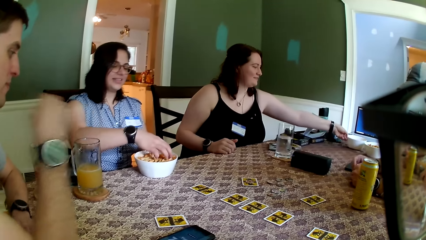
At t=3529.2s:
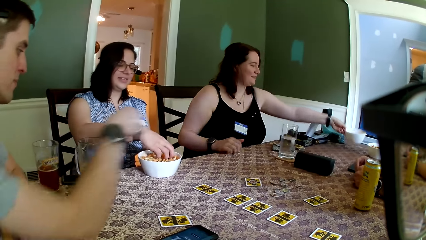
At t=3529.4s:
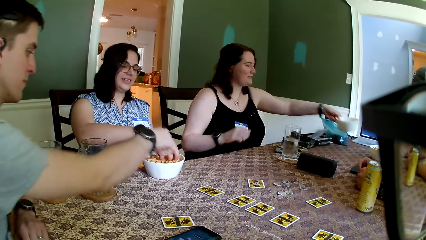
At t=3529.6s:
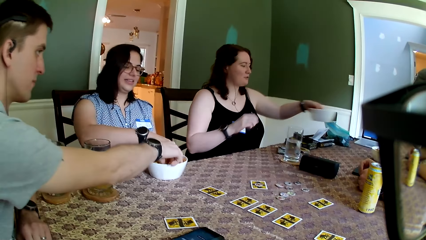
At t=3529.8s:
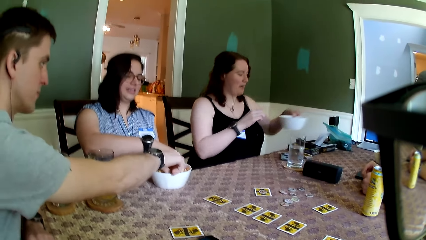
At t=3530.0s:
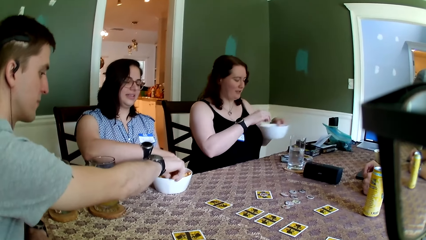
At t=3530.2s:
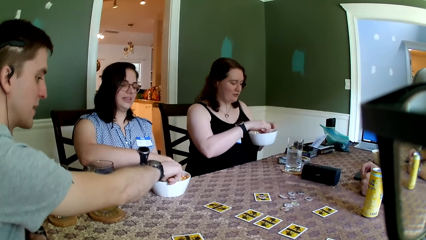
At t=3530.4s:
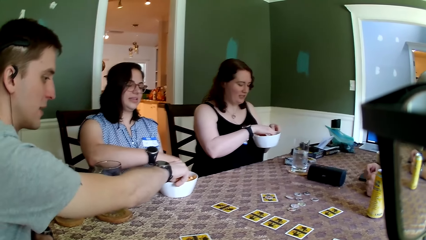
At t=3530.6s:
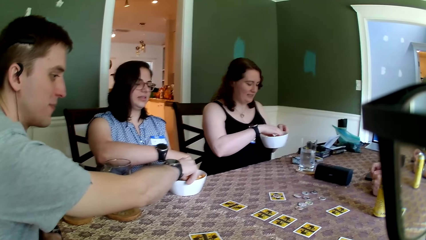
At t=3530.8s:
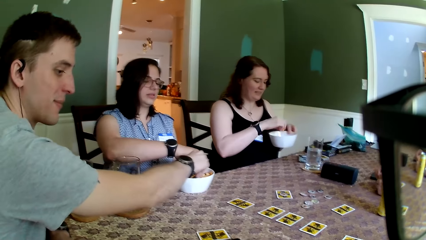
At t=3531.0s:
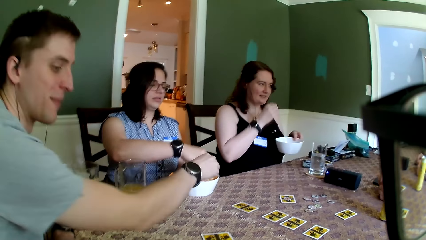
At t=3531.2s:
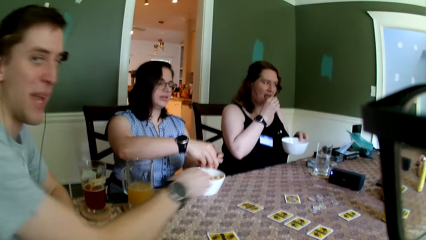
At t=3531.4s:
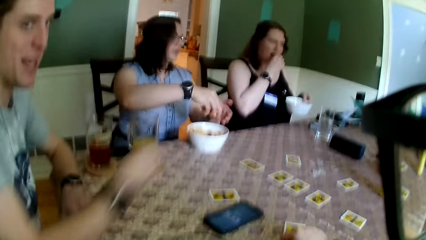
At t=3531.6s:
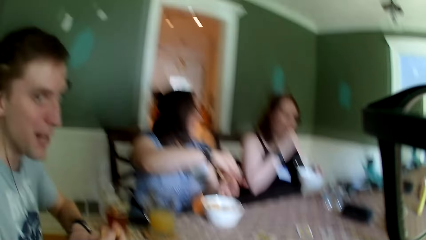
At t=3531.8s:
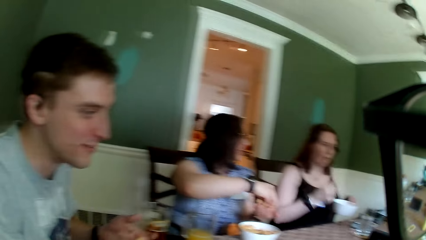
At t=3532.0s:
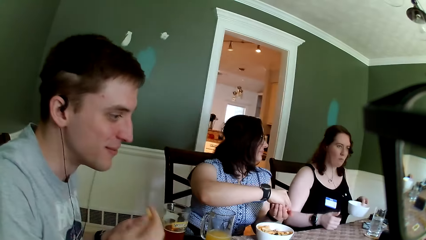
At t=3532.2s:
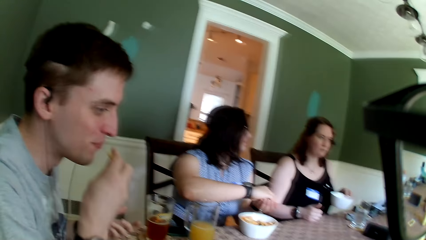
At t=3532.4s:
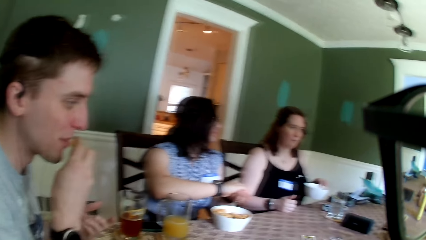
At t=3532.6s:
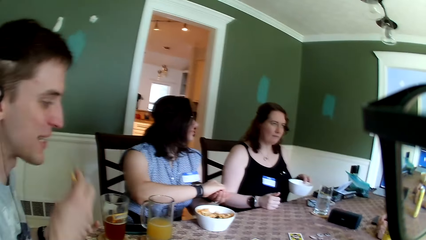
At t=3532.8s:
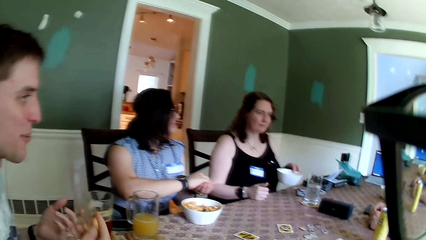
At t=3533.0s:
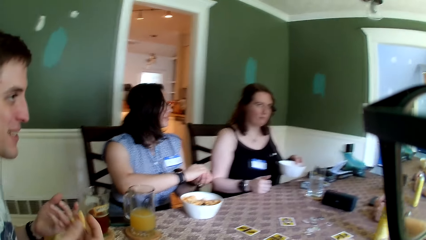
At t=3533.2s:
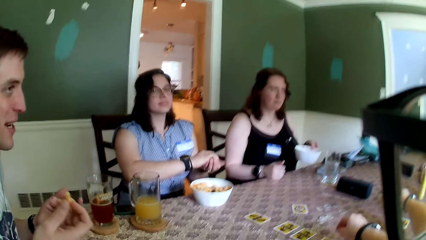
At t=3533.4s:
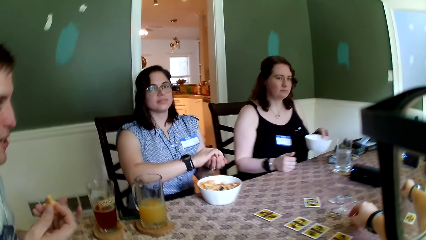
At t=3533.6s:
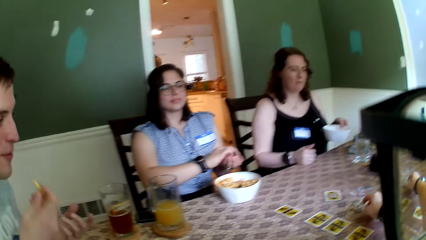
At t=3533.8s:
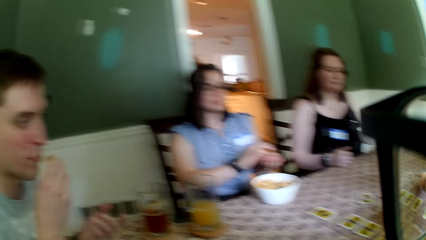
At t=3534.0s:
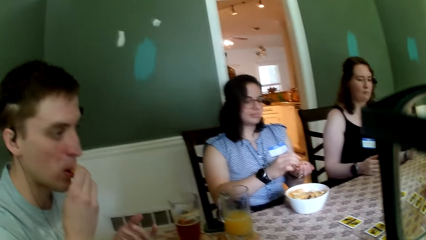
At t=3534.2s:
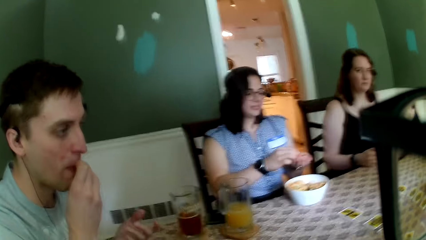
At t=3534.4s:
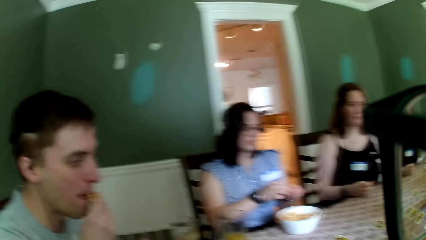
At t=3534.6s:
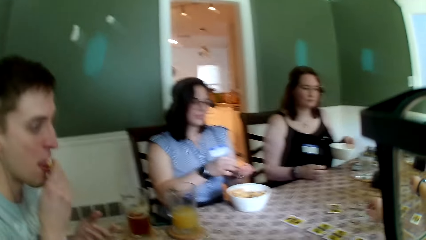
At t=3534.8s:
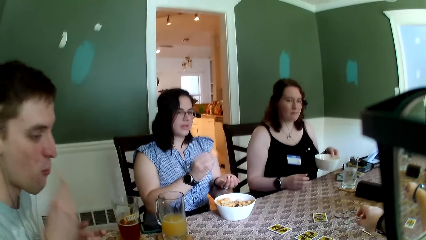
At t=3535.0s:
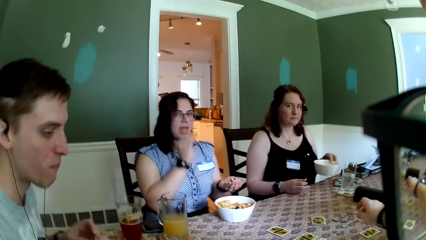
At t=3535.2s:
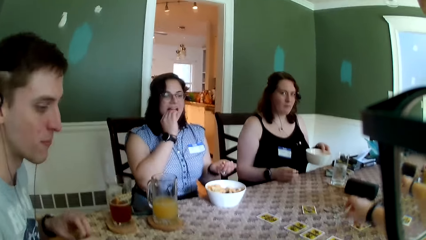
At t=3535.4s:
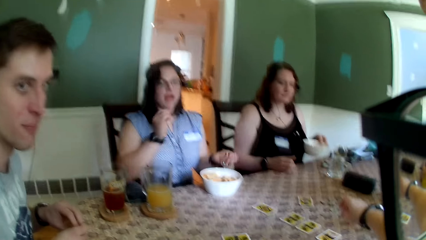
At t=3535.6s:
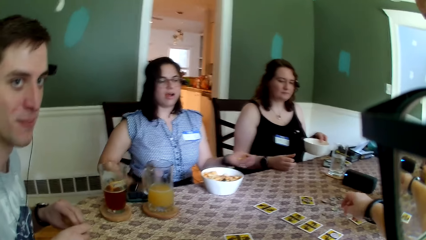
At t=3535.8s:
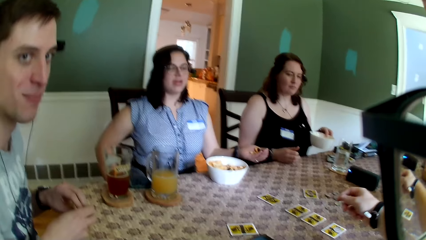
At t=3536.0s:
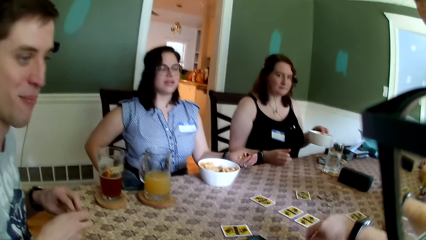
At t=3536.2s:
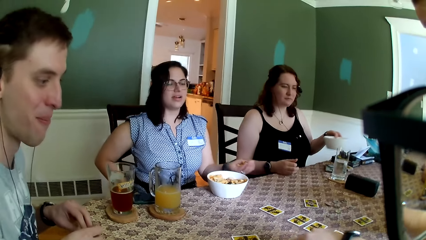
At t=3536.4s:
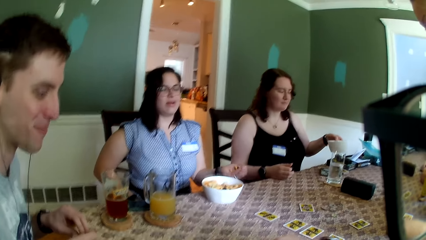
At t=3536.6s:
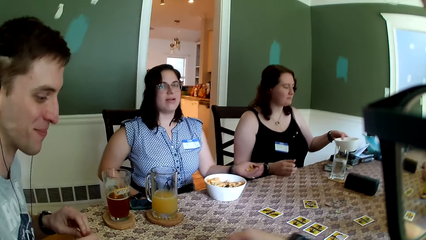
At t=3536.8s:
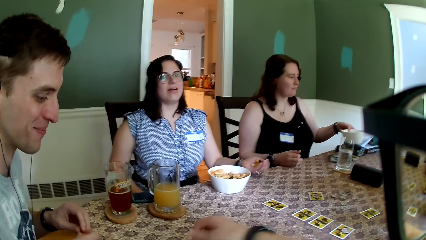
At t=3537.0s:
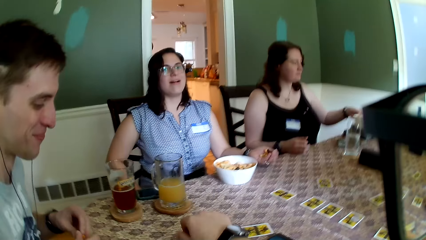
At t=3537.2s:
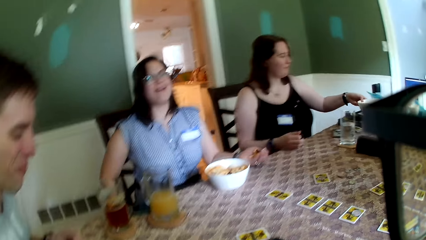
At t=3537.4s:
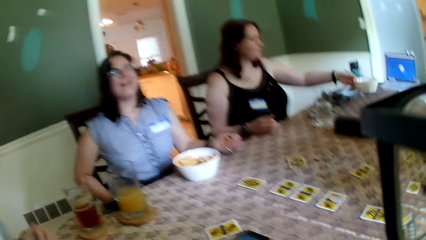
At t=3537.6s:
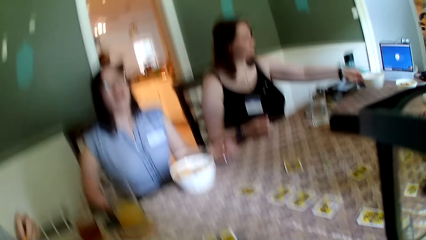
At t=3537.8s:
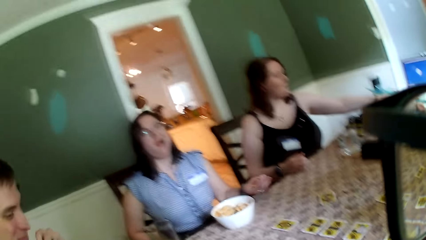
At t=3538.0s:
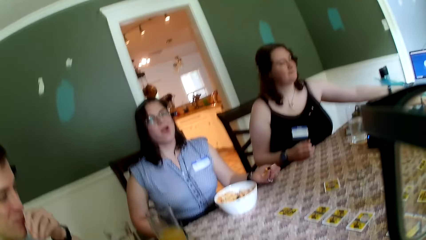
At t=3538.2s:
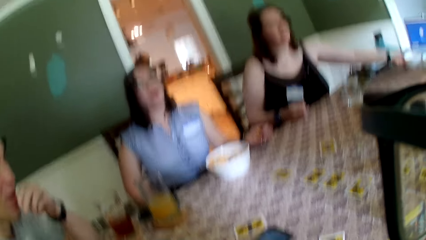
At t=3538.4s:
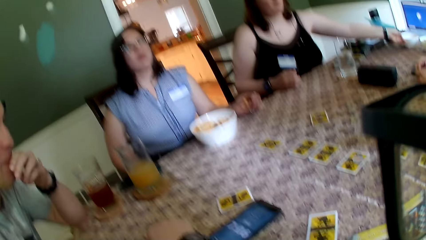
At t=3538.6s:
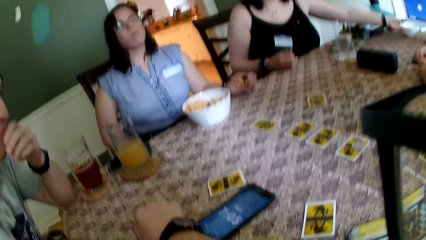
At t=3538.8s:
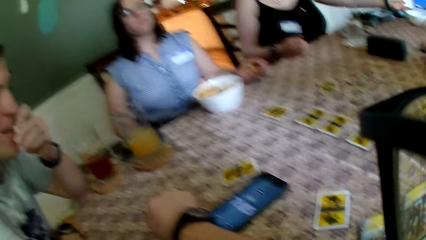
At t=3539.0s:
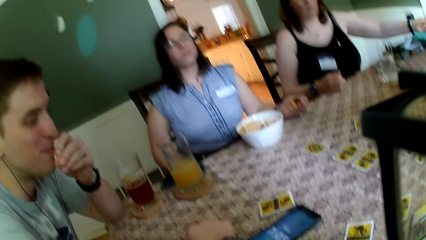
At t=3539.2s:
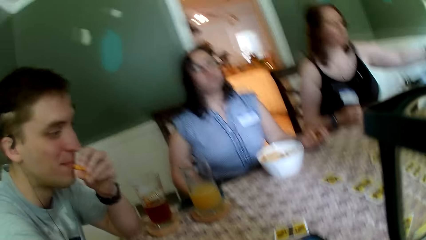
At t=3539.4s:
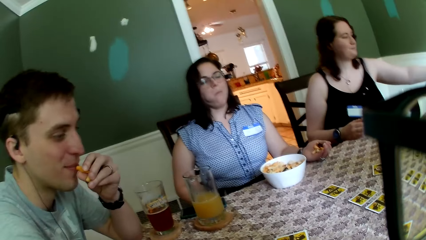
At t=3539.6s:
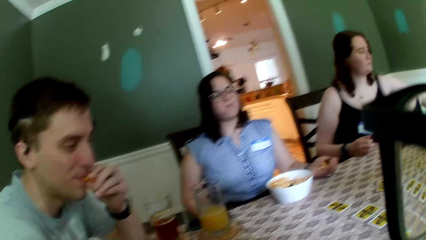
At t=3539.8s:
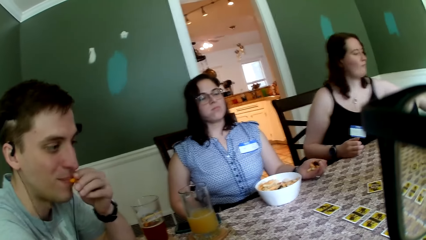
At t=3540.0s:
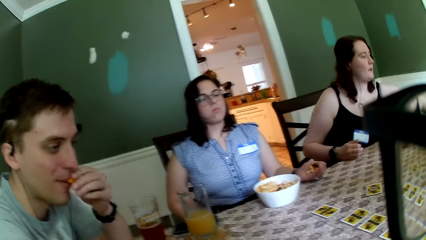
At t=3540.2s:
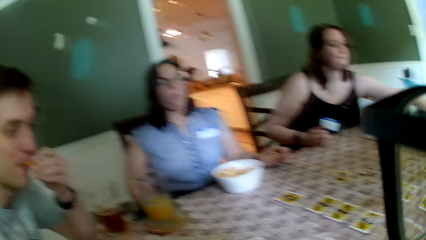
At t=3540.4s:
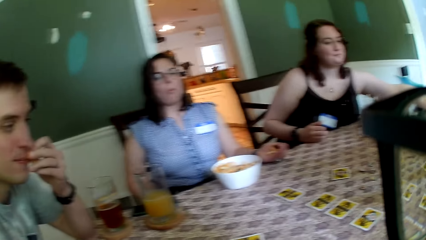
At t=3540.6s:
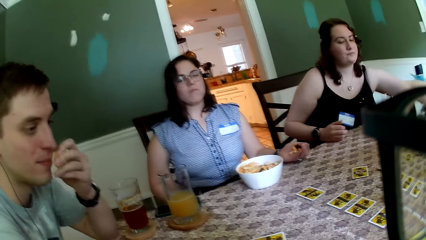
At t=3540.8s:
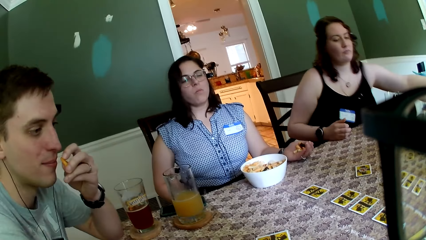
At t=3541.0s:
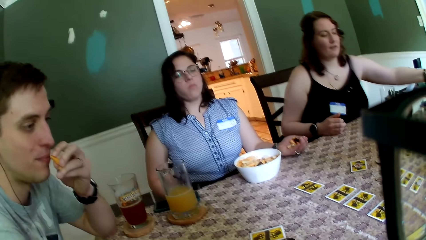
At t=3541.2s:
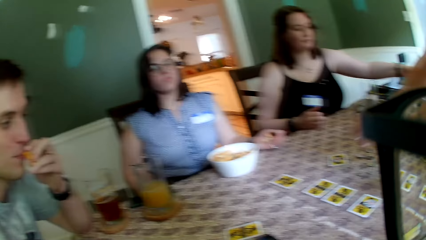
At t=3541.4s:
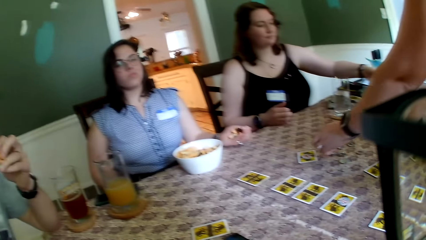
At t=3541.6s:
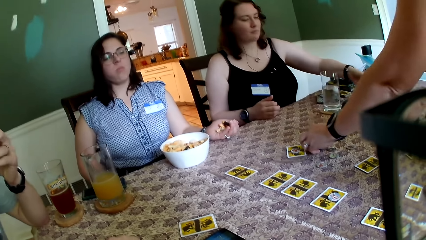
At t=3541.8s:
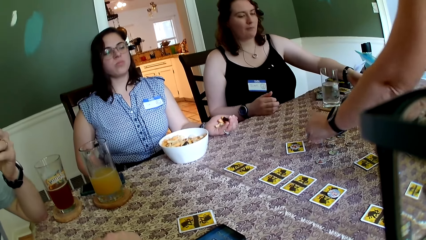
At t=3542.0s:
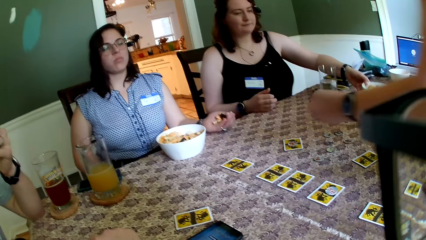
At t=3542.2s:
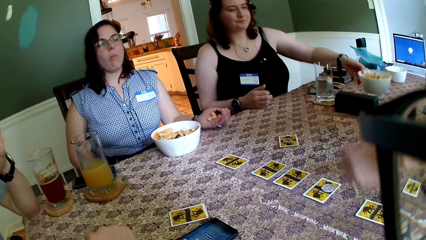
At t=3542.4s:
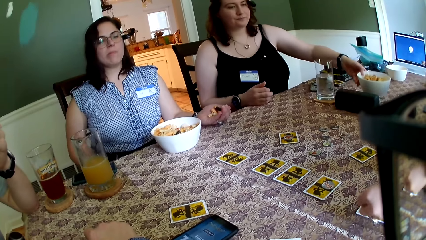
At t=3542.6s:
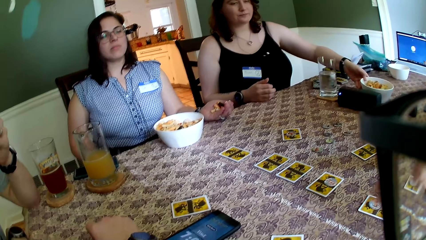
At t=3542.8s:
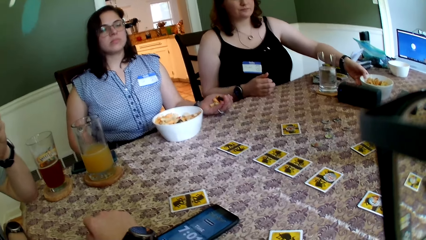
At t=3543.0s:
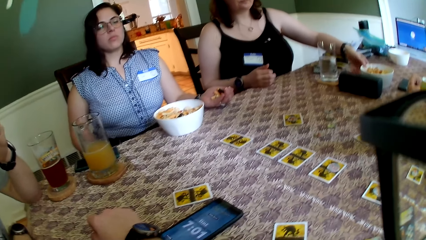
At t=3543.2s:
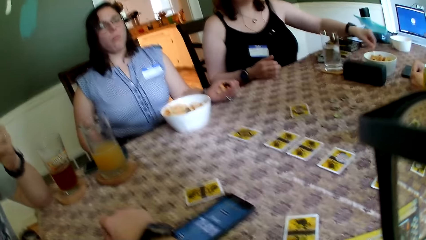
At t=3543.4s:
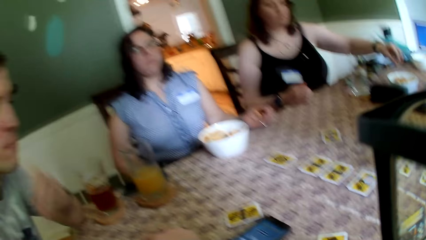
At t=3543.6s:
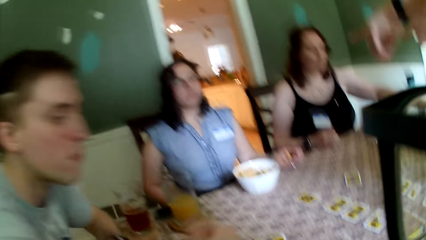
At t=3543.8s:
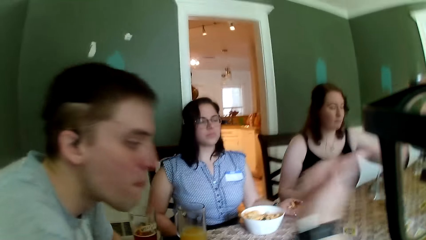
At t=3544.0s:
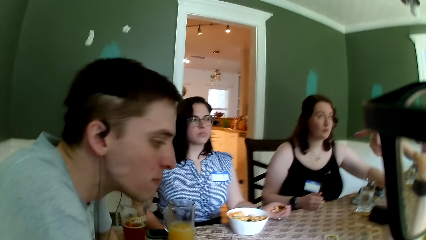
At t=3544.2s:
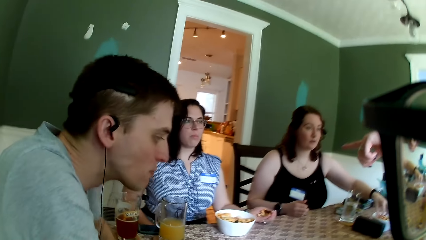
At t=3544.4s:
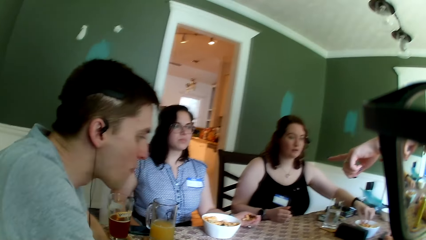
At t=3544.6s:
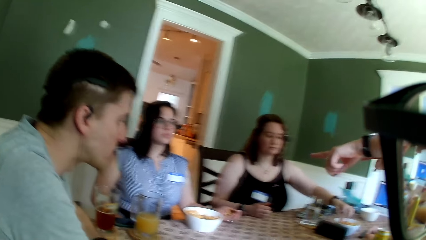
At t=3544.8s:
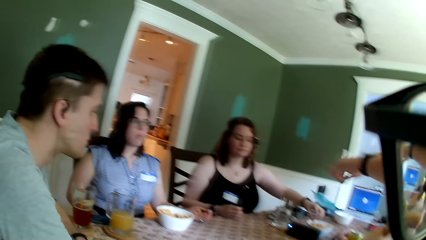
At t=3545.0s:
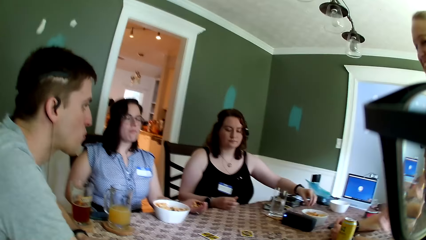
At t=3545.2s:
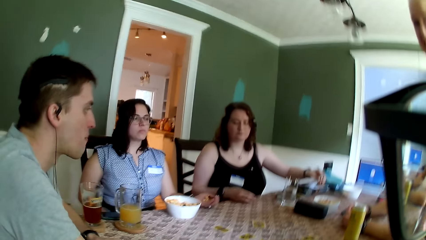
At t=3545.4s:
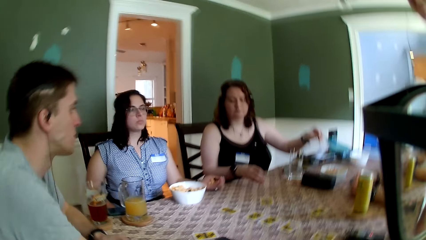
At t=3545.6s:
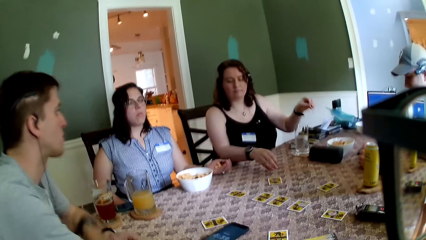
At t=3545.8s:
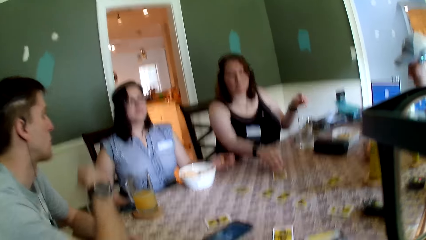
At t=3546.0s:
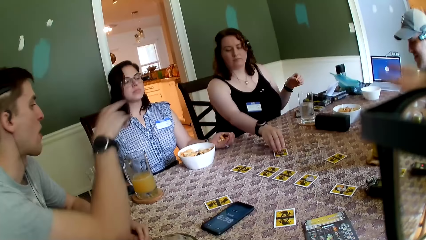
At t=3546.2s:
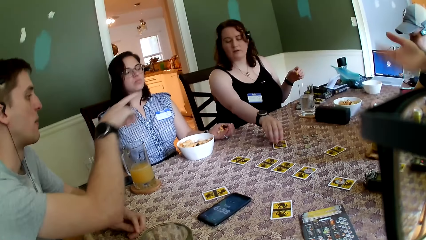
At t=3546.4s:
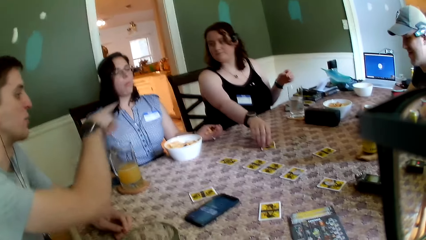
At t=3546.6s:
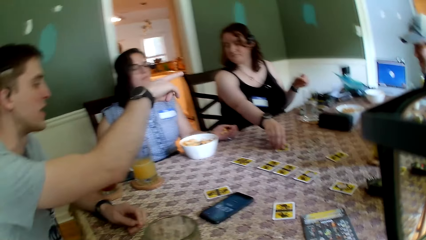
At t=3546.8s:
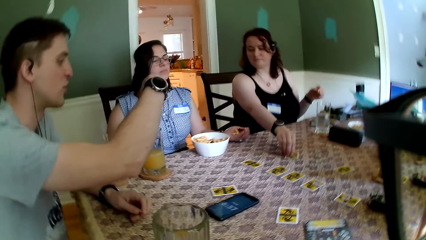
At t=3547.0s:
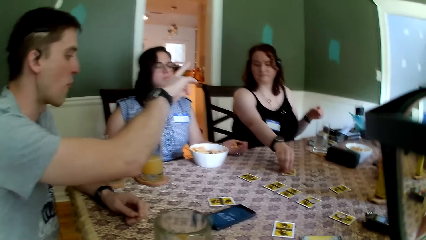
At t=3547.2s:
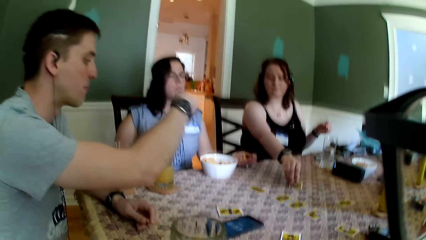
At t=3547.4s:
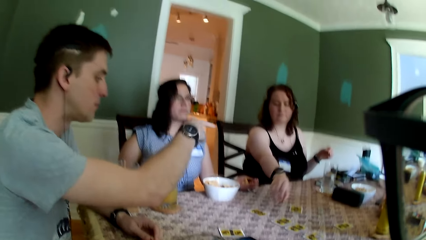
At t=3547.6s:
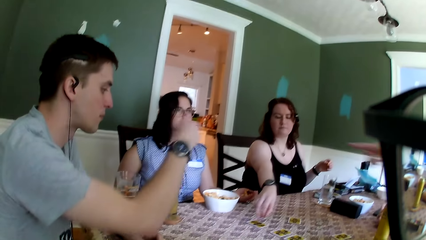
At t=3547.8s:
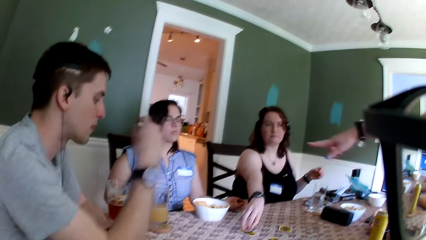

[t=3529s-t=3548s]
A woman picks up a bowl of snack from the table with her left hand. Another woman takes from the bowl of snack with her right hand. A man takes from the bowl of snack with his right hand. The first woman takes from the bowl of snack with her right hand. The camera wearer interacts with the group of people at the table. The first woman eats from the snack in the bowl with her right hand. The man eats from the snack in the bowl with his right hand. The second woman eats from the snack in the bowl with her right hand. The first woman drops the bowl of snack on the table with her left hand. A third woman picks up a token from the table with her left hand and drops the token on a card on the table with her left hand. The third woman points her left finger to the second woman. The first woman moves a token from a card to another card on the table with her right hand.
